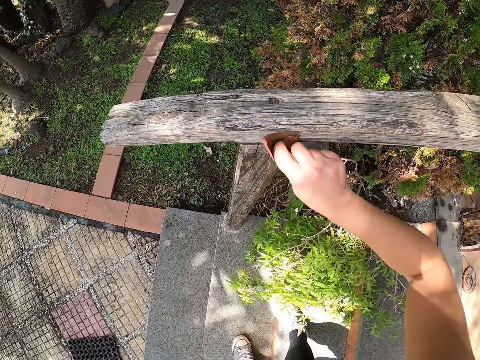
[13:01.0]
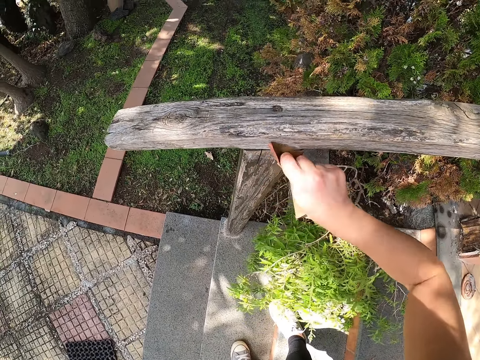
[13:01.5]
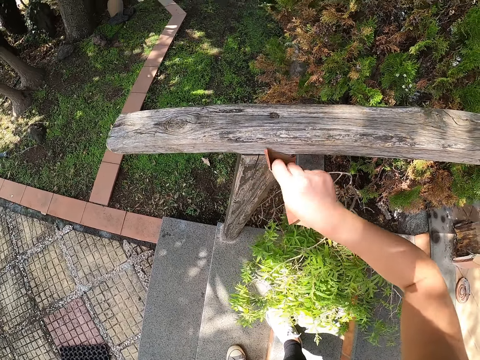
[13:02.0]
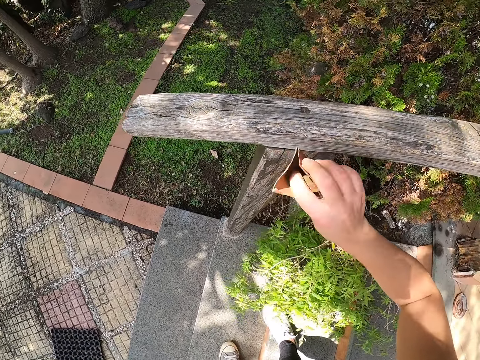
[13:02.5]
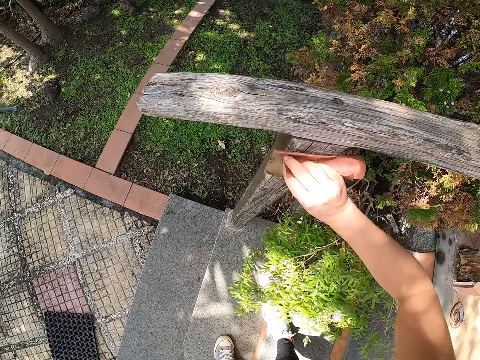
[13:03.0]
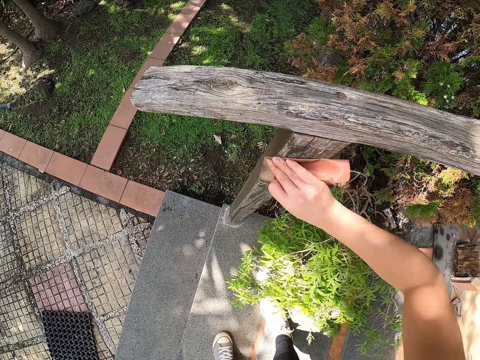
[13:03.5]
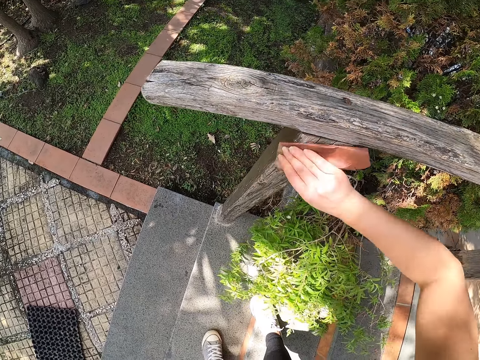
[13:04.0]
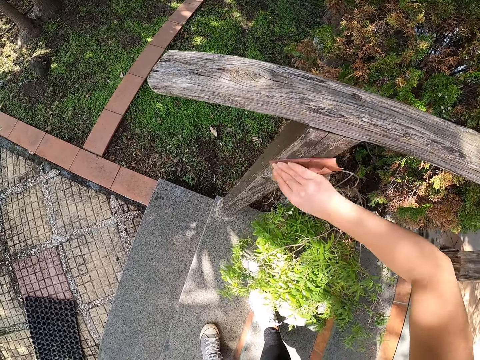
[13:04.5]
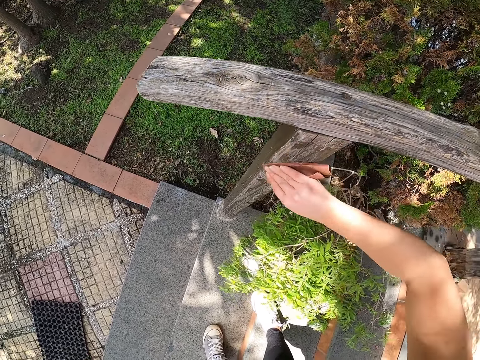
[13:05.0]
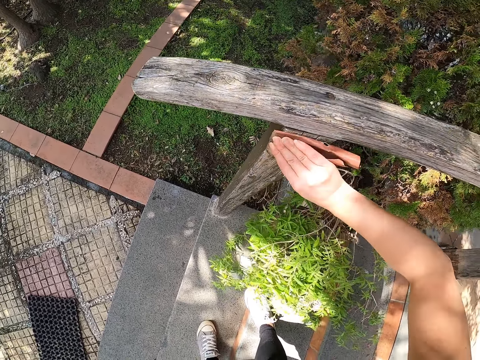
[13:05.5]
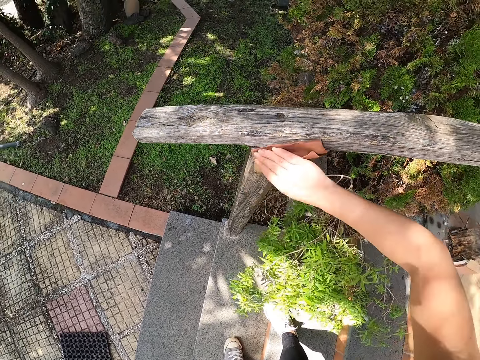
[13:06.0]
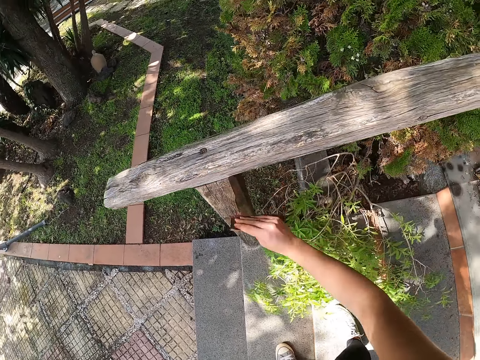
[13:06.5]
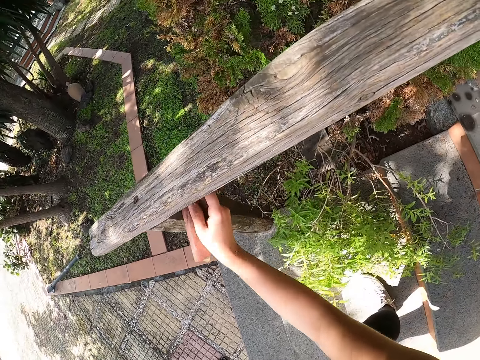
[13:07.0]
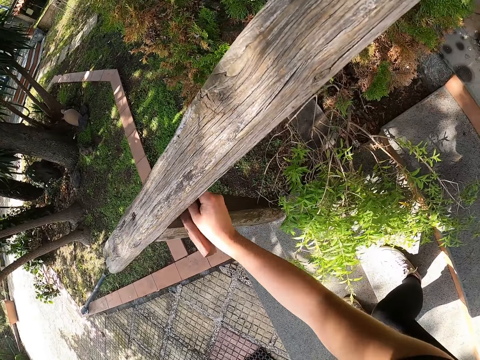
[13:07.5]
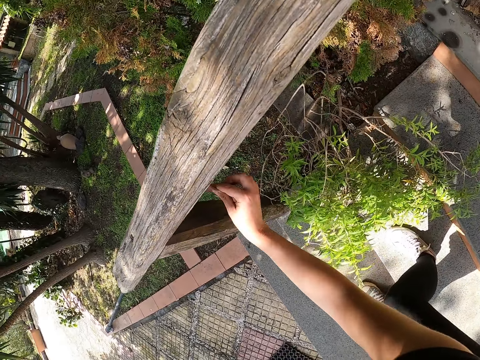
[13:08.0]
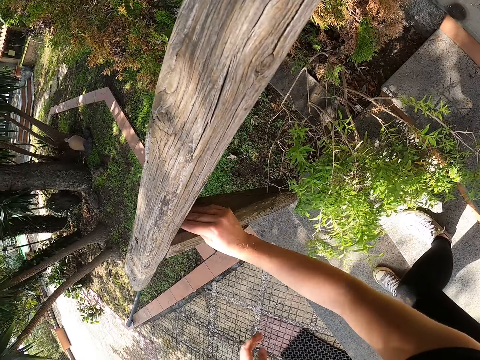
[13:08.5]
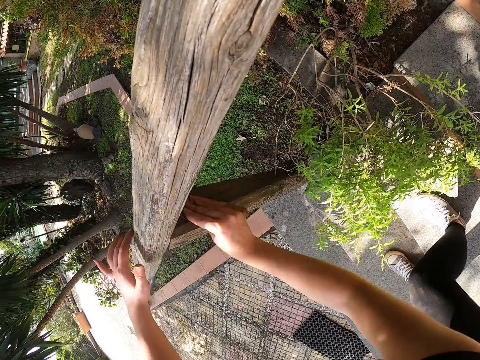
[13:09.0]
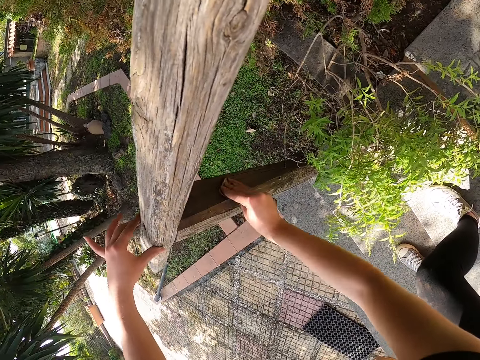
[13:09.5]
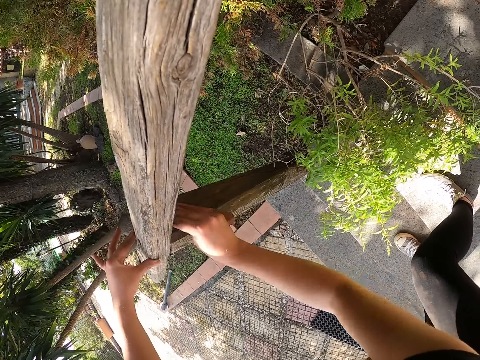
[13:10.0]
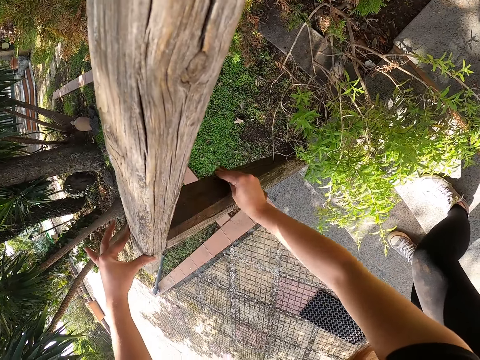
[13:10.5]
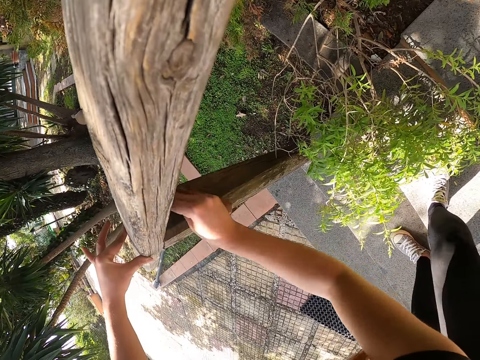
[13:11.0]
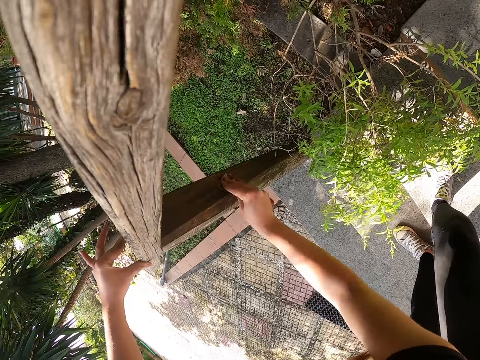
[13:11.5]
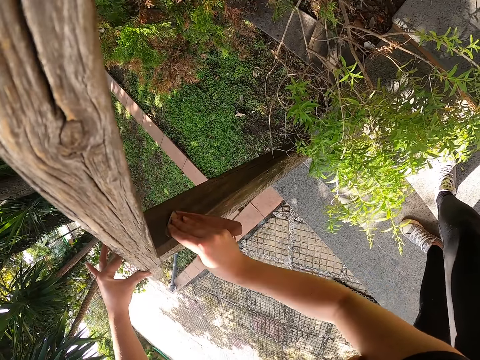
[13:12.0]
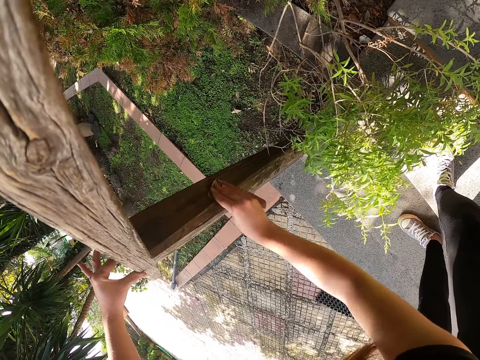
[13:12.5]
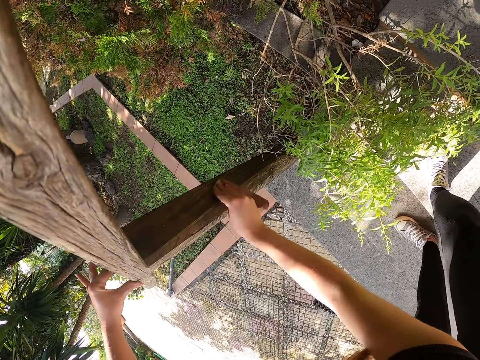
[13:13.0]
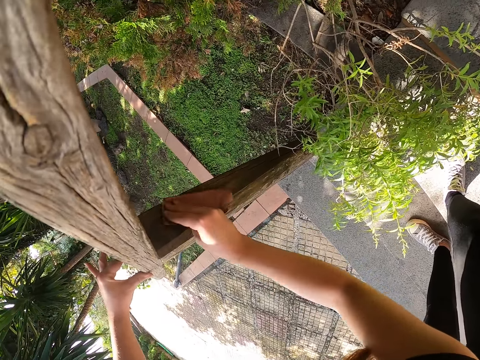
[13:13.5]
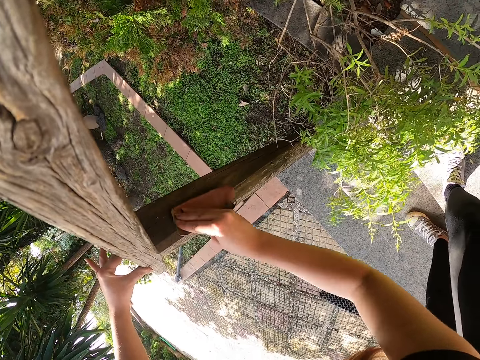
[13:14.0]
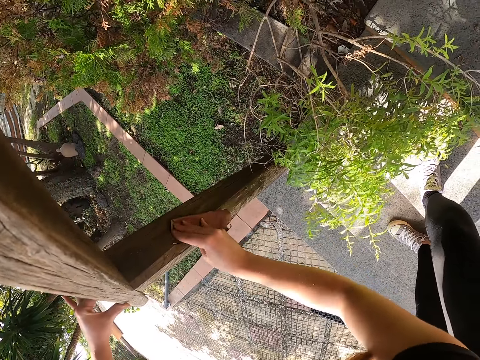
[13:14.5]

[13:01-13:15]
The camera wearer holds the wood with her left hand.

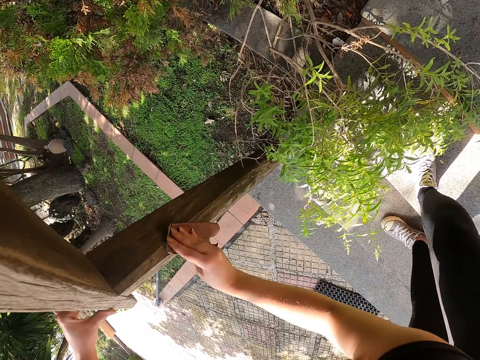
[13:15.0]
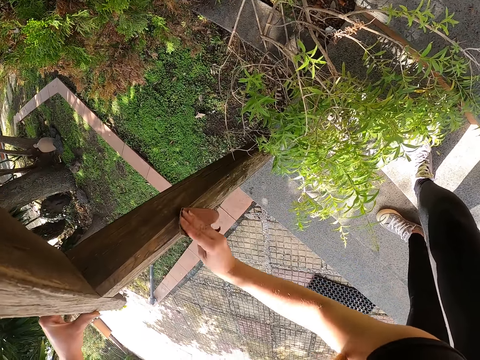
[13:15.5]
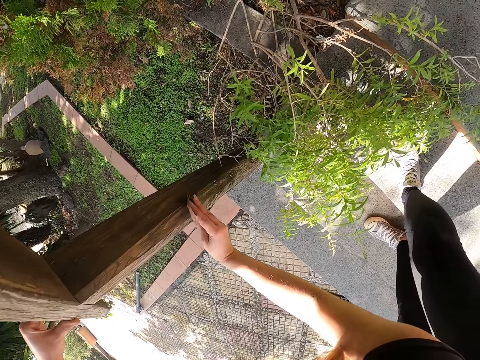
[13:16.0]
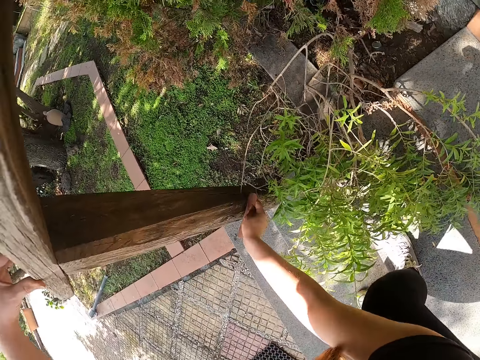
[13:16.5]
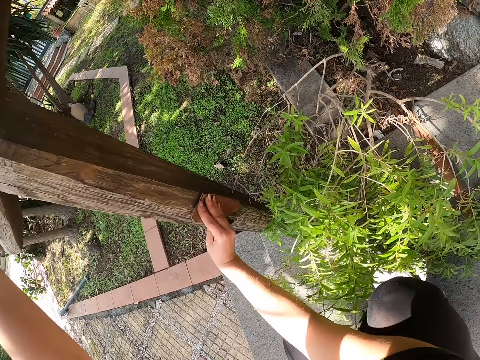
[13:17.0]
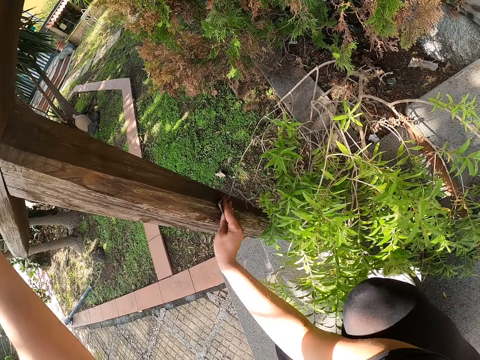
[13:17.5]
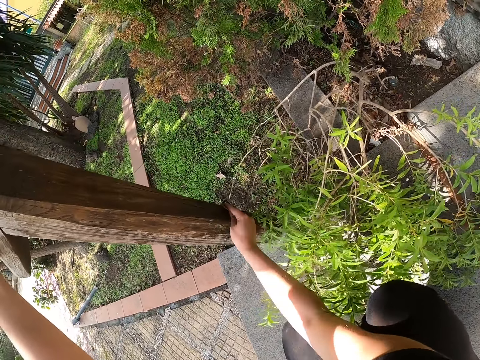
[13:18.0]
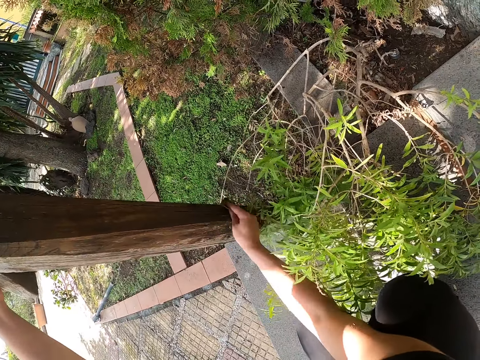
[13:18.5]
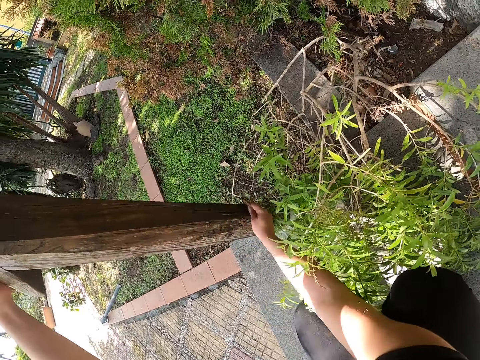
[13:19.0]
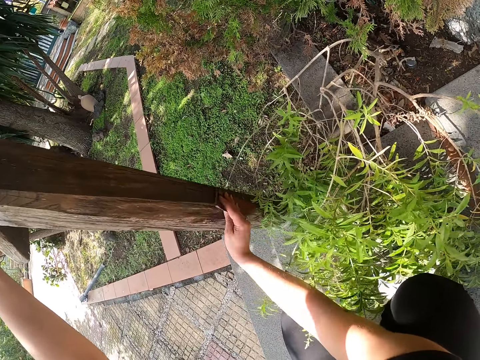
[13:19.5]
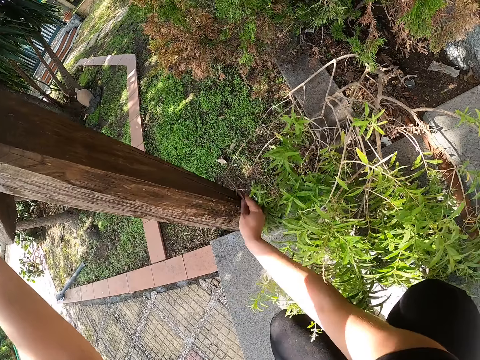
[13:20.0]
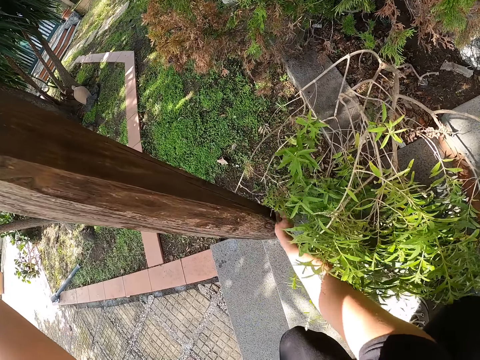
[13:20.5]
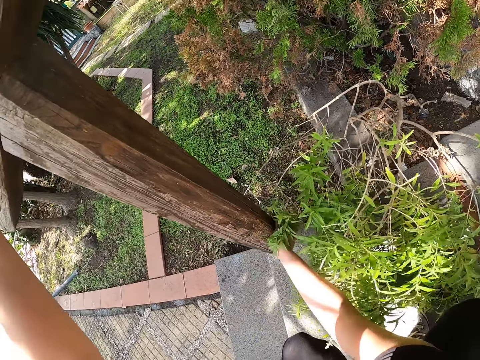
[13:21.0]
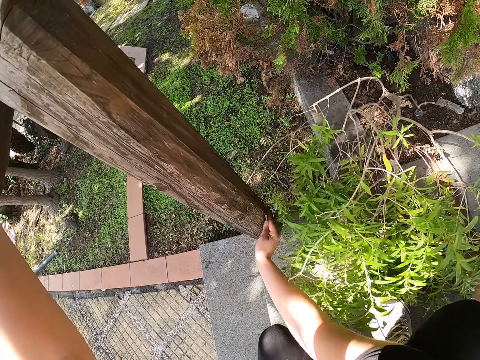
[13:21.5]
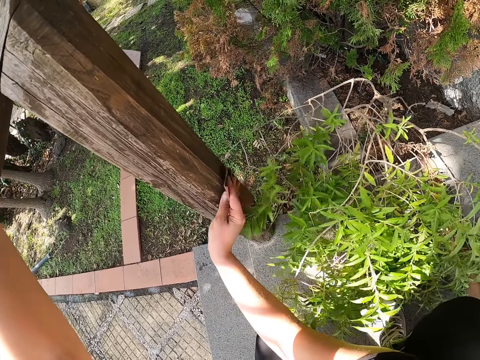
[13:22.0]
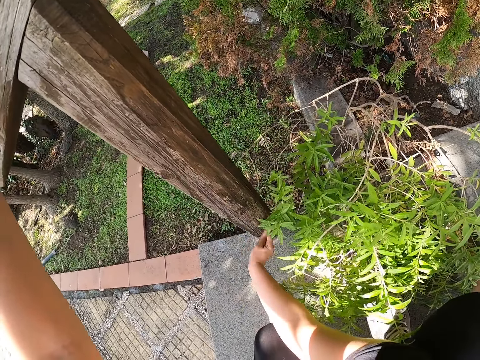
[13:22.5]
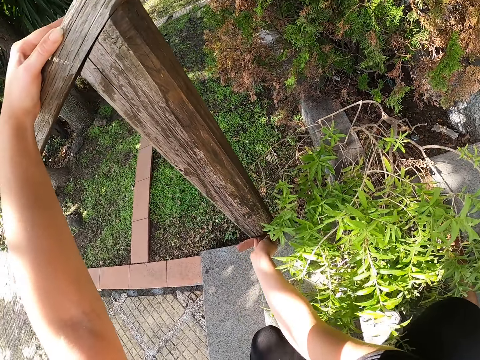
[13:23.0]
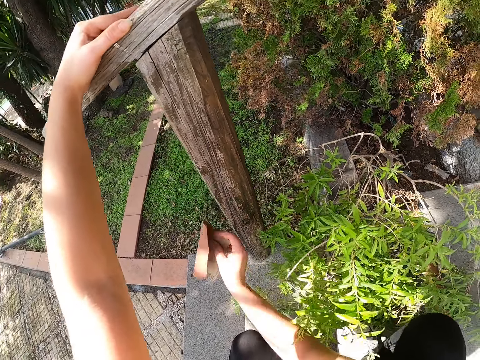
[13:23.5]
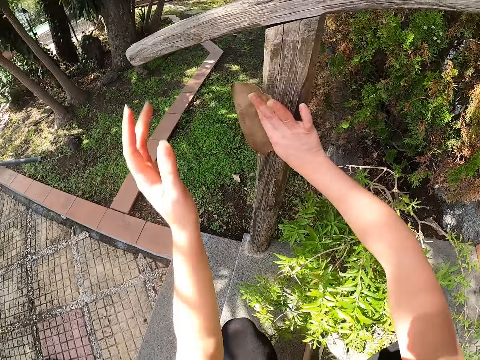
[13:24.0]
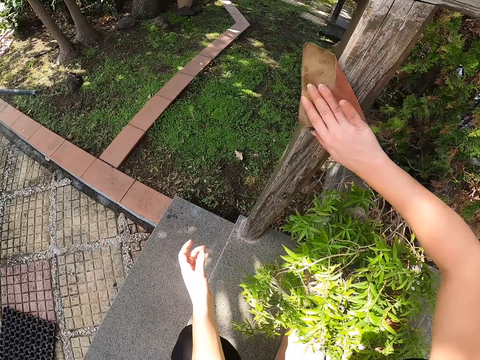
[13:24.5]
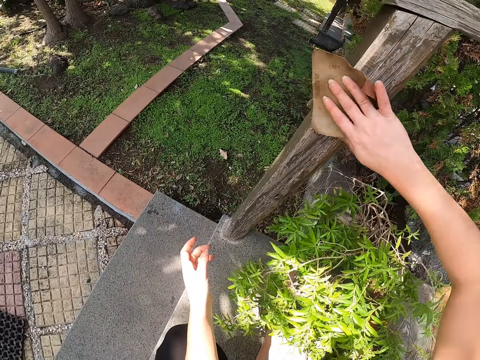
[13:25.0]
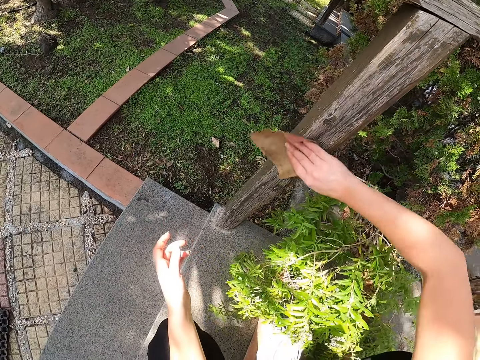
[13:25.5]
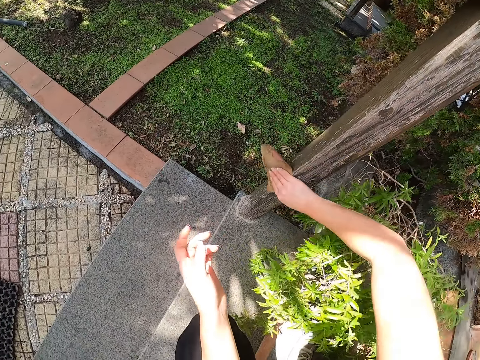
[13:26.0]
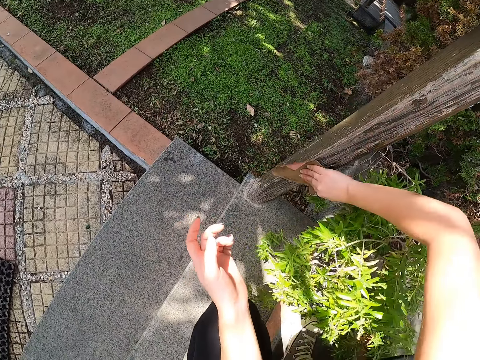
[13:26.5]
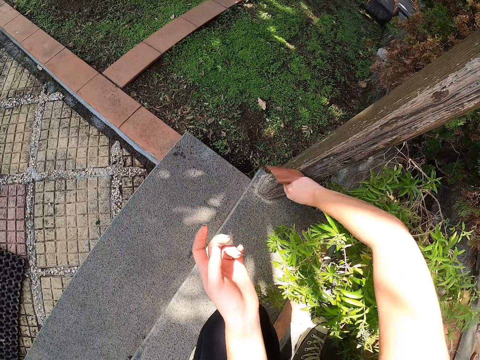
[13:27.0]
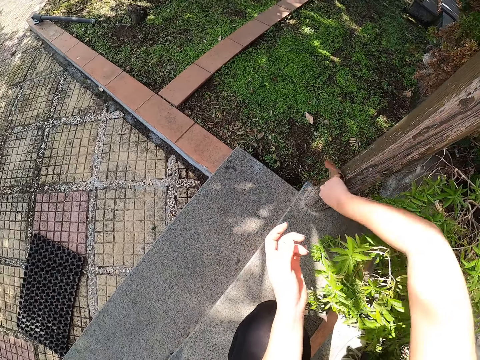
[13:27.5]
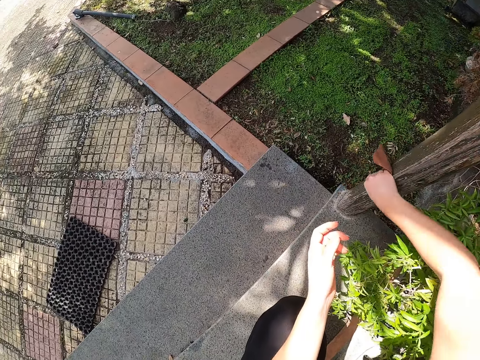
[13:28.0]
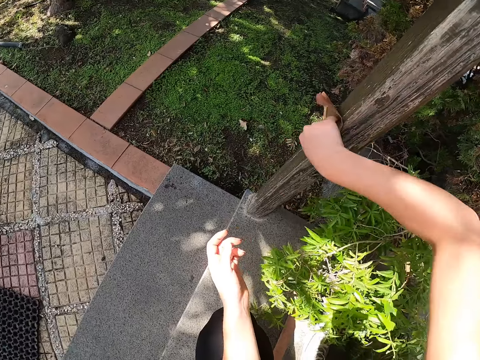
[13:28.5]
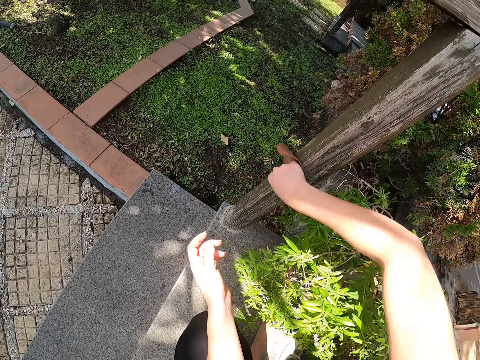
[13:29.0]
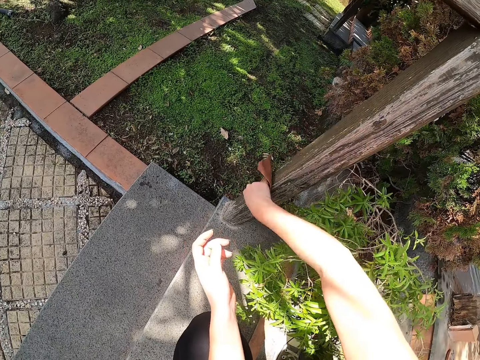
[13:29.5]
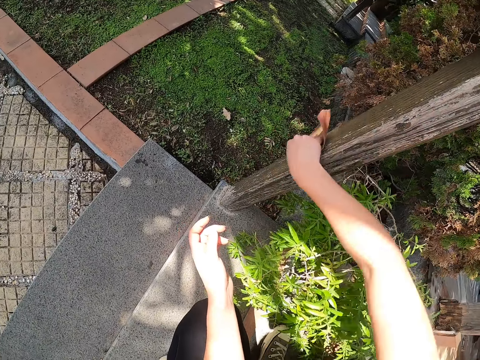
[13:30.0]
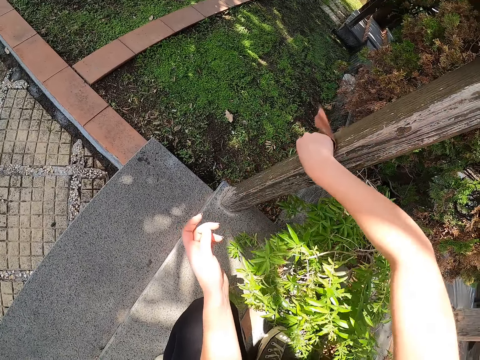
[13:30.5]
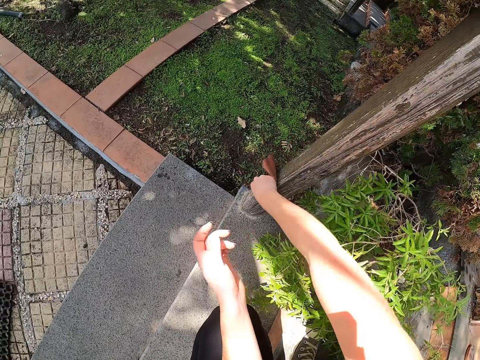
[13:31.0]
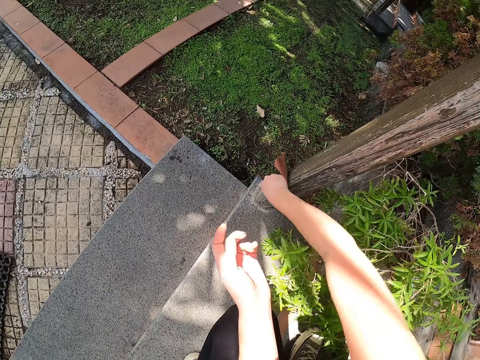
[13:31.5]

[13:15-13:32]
The camera wearer squats down. She removes her left hand. She continues cleaning the wooden members with sandpaper.
